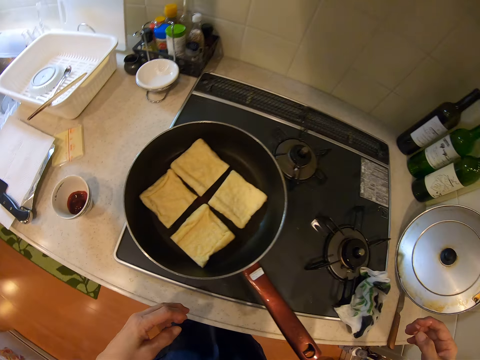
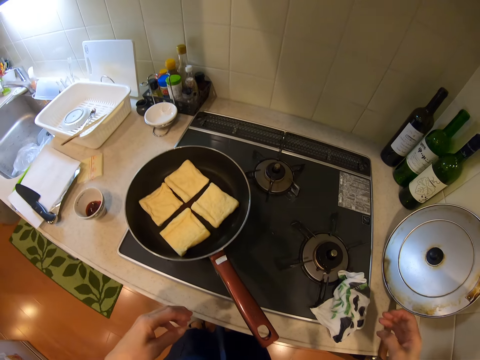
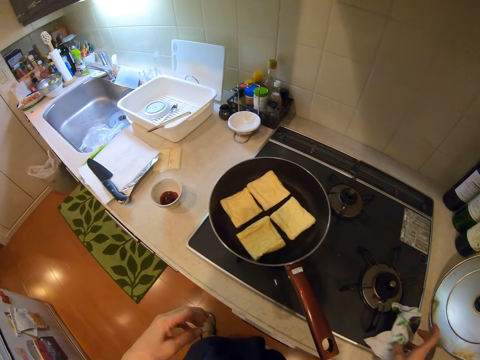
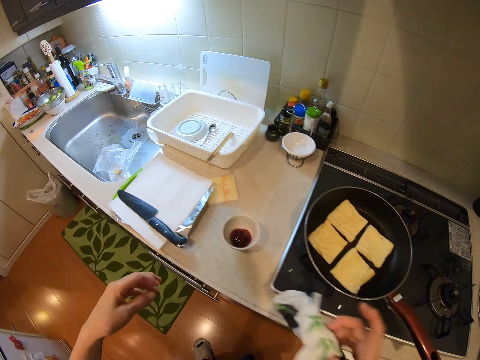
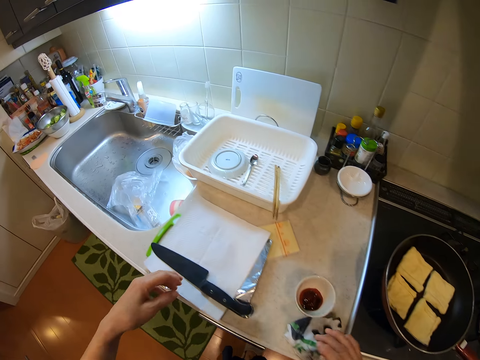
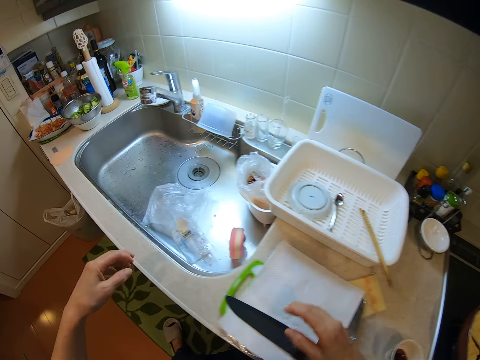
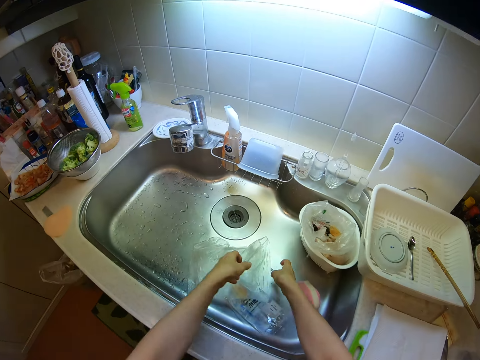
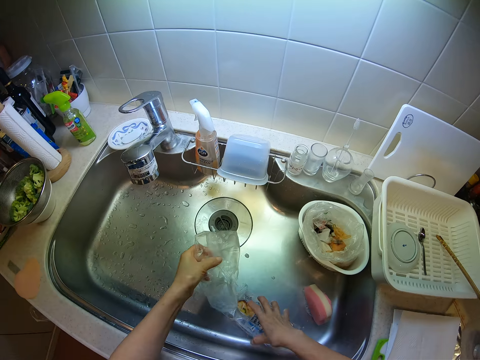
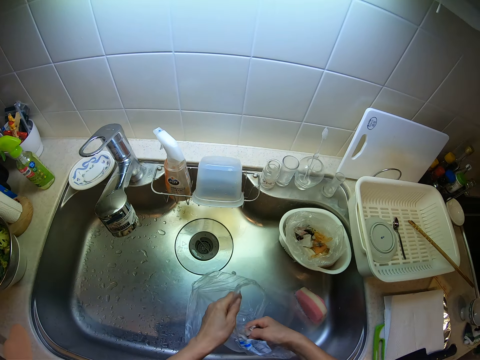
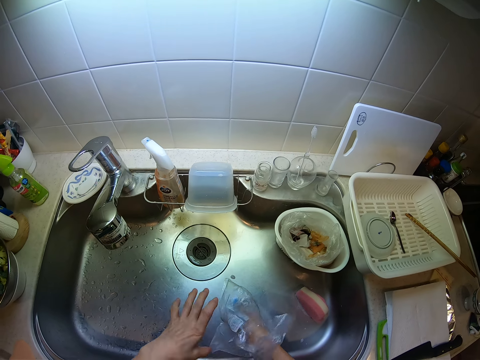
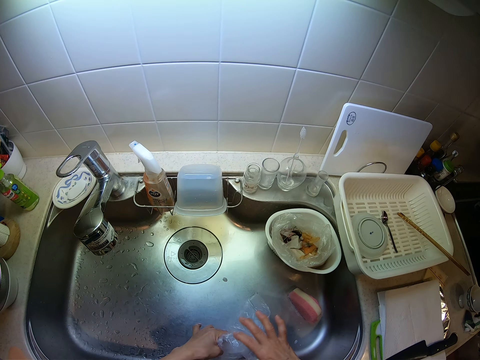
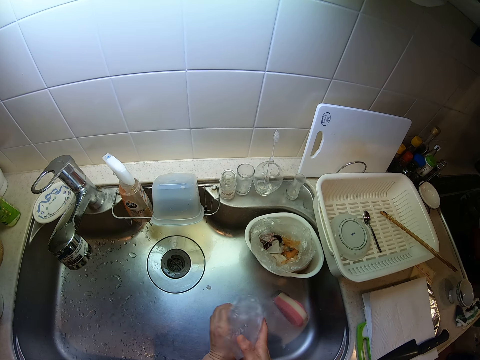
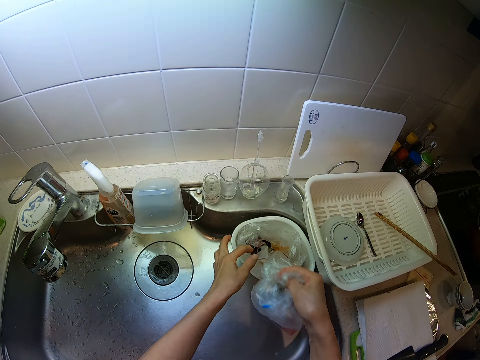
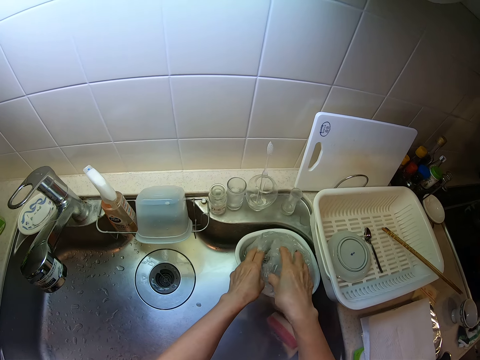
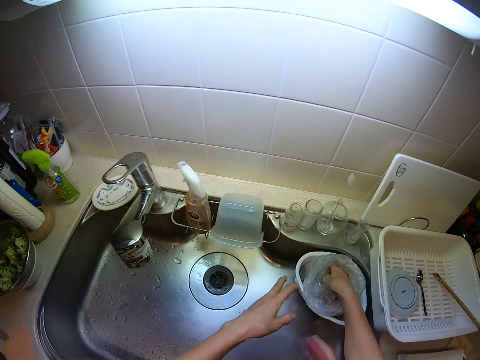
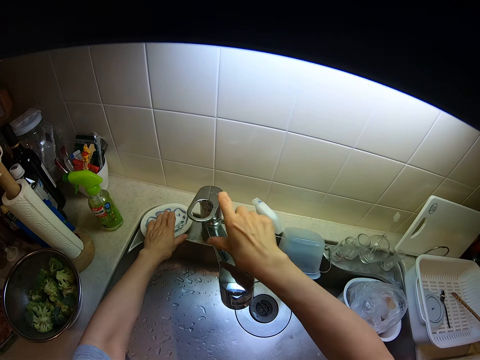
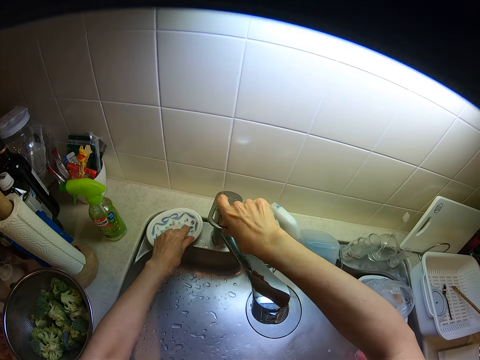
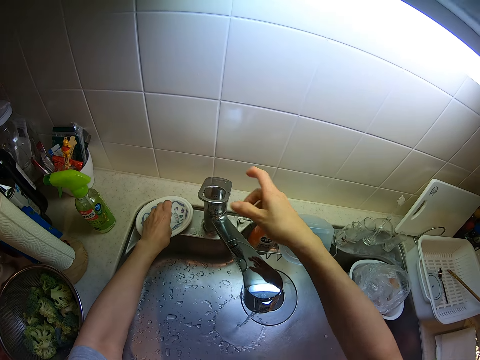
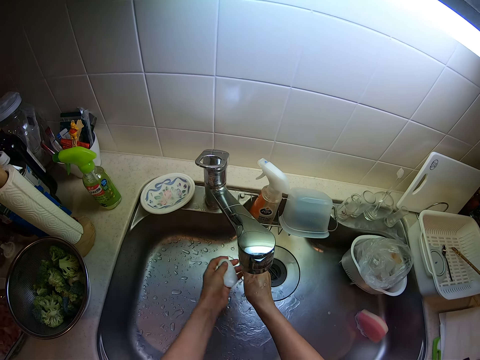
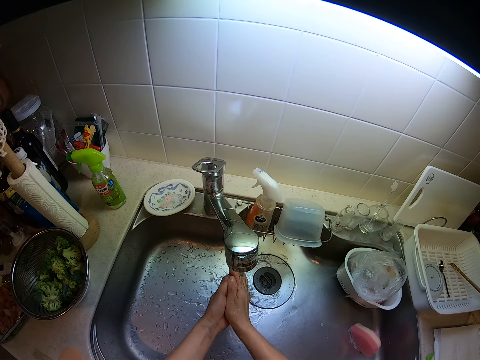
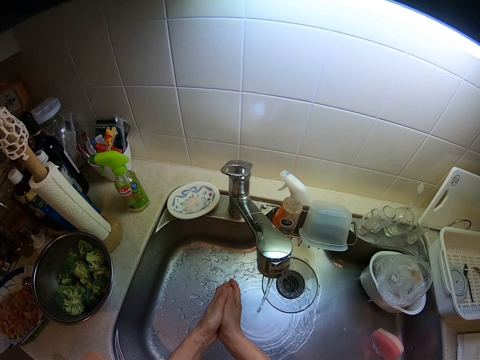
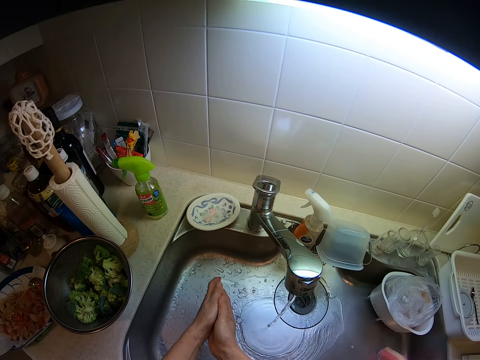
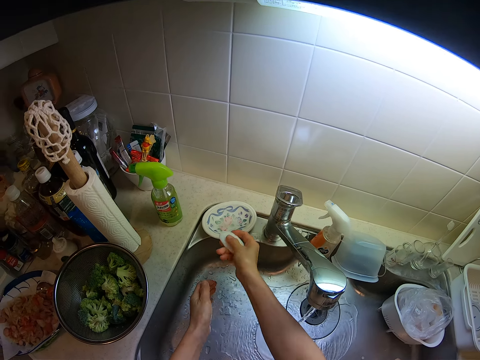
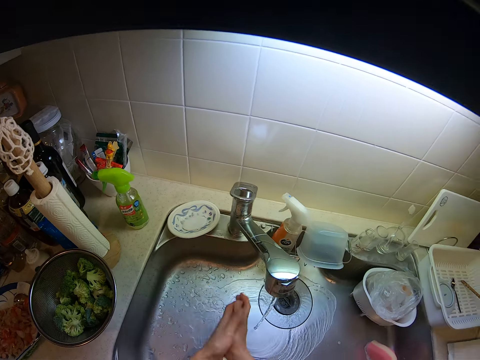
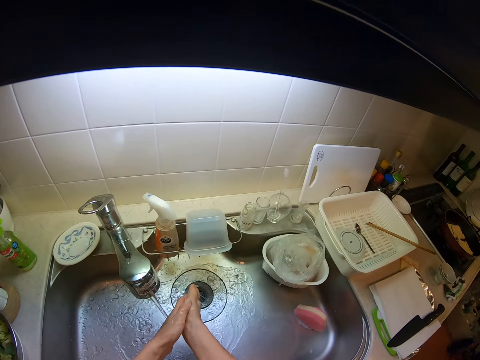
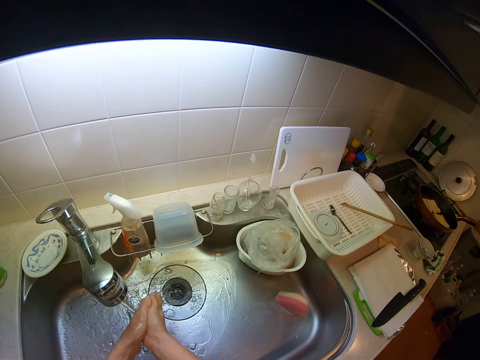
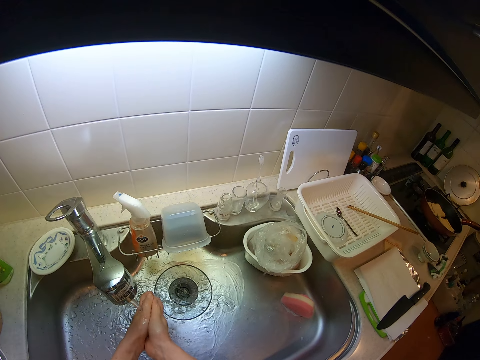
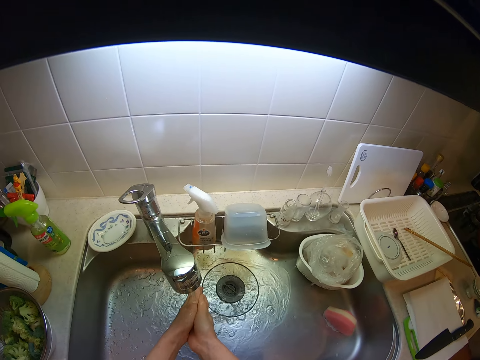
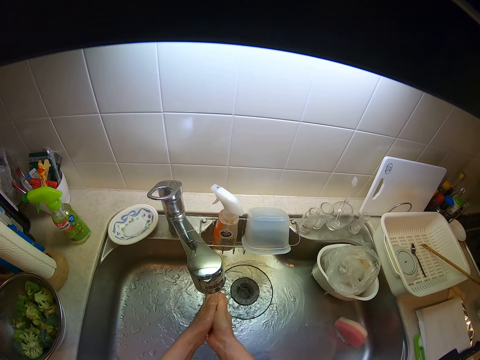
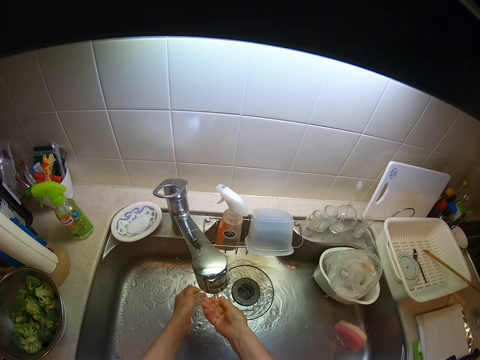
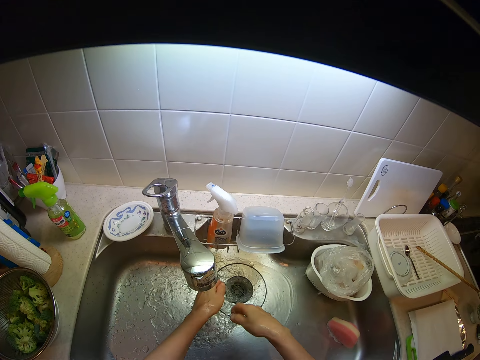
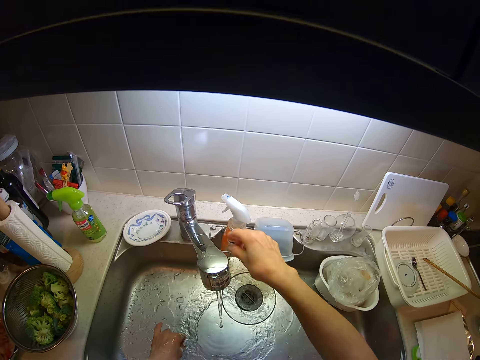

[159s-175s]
The camera wearer picks up the hand towel from the cooker with her right hand. She drops the hand towel on the kitchen countertop. She packs the packages in the dish. She picks up the nylon from the kitchen sink. She picks up the nylon of the bread from the kitchen sink. She puts the nylon of the bread into the nylon. She puts both nylons into a waste nylon. She turns on the tap of the kitchen sink with her right hand. She picks up a bar of soap from a plate on the kitchen sink. She washes her hands with the bar of soap under the running tap. She drops the bar of soap into the plate. She rinses her hands under the running tap.

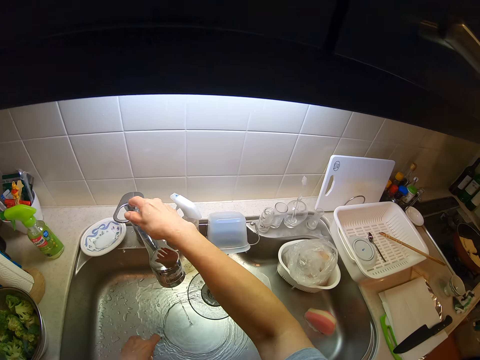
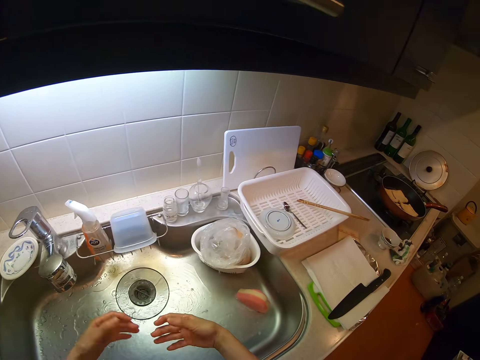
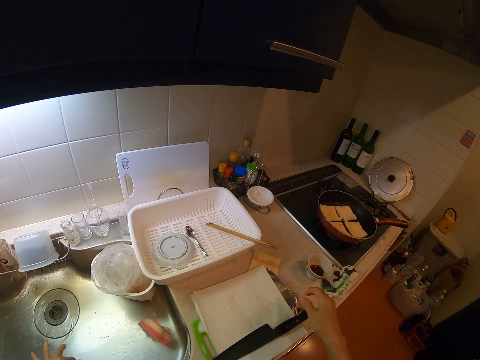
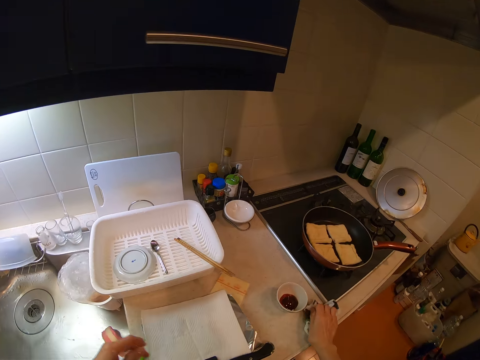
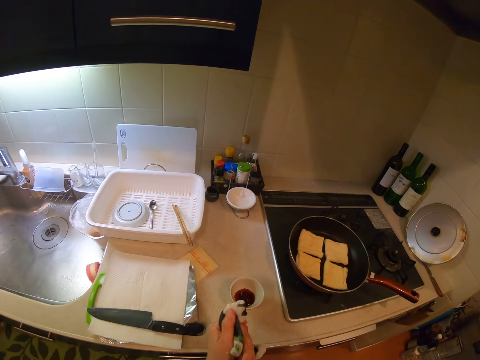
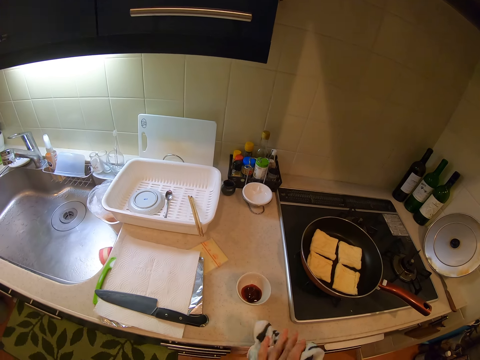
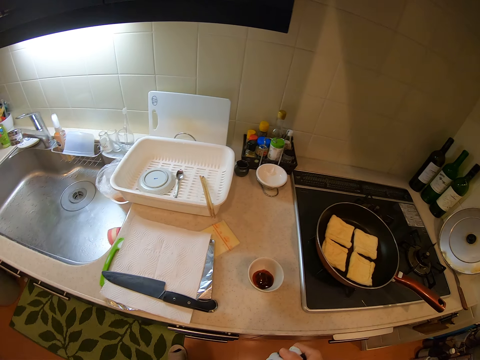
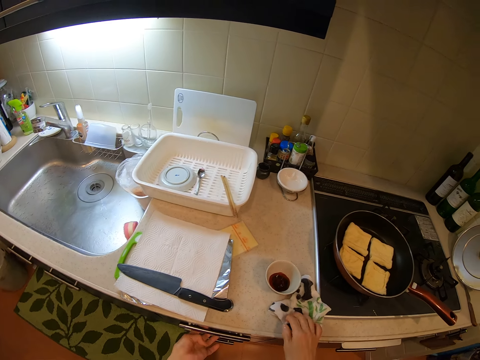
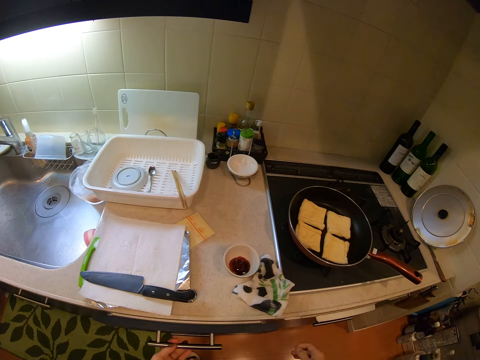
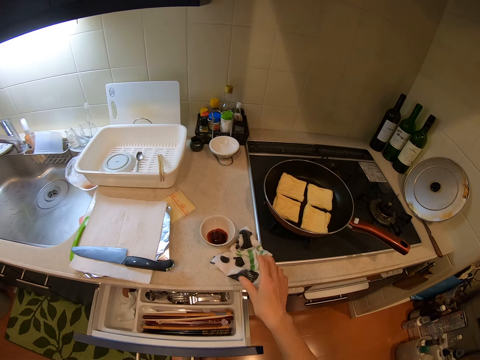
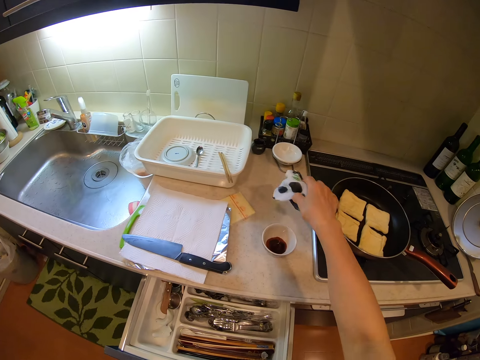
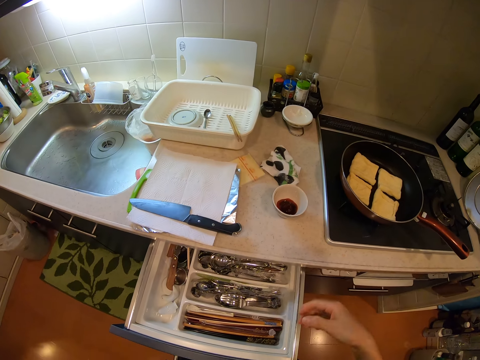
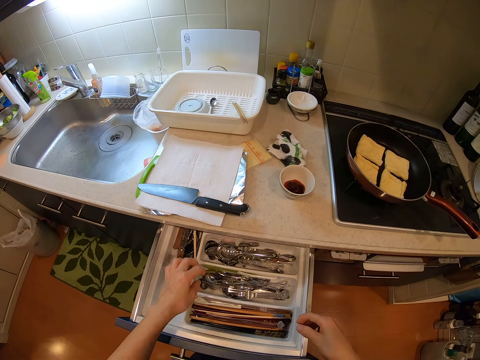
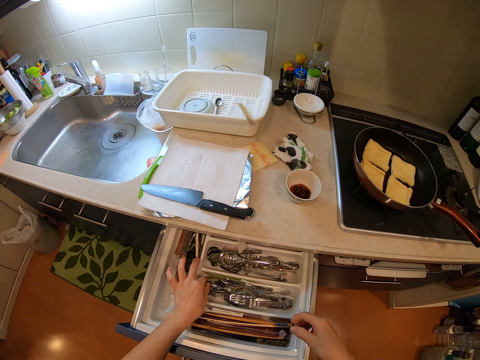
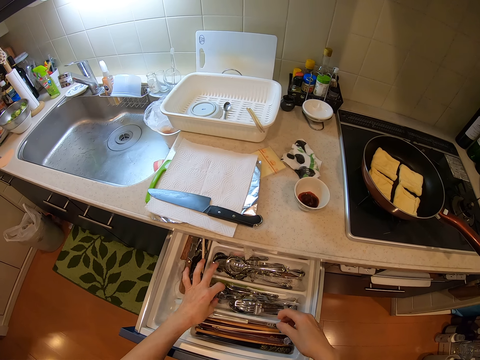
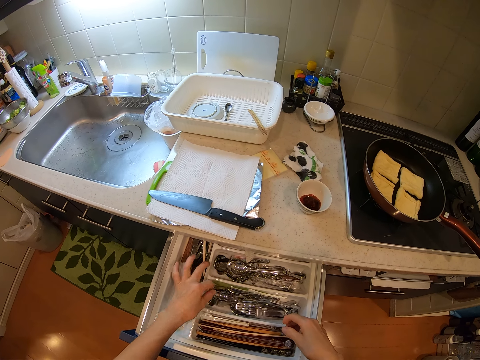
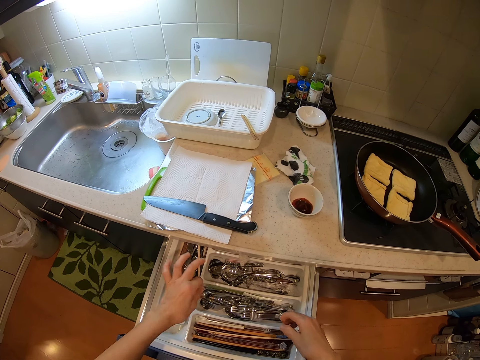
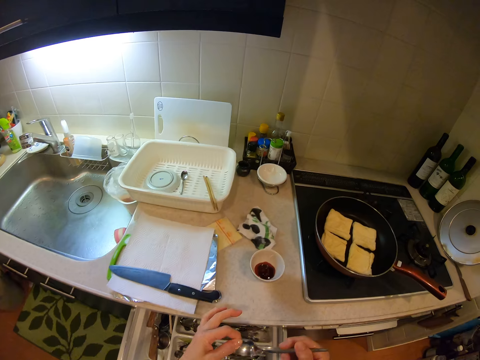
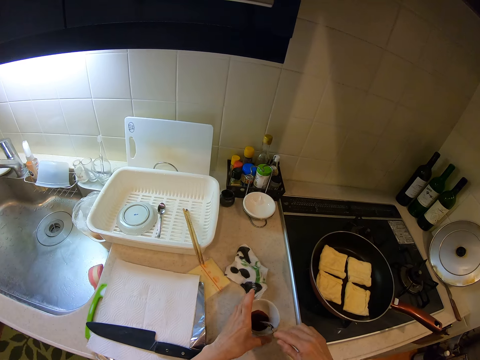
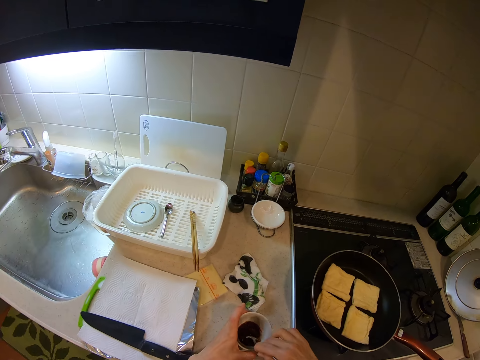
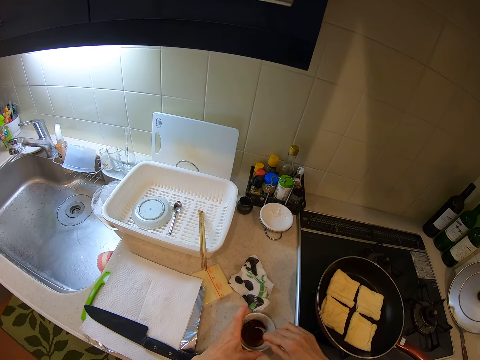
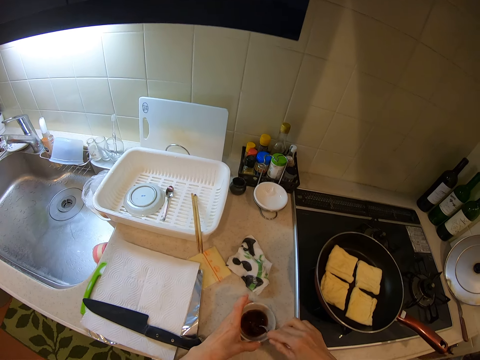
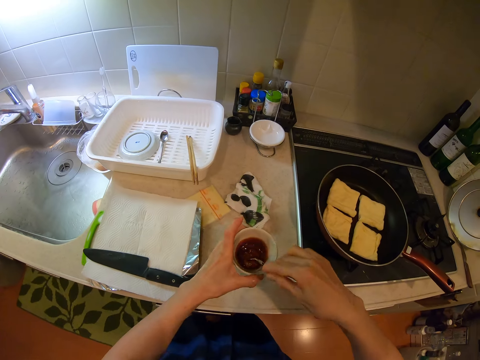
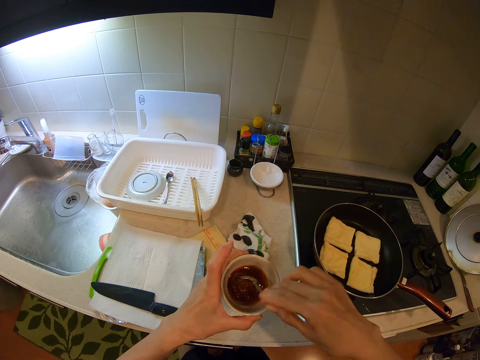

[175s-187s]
The camera wearer turns off the tap with her right hand. She picks up the hand towel from the kitchen countertop. She dries both hands with the hand towel. She drops the hand towel on the kitchen countertop. She pulls out the kitchen countertop drawer with her left hand. She picks up the hand towel from the kitchen countertop with her right hand. She drops the hand towel on the kitchen countertop. She picks up a tea spoon from the kitchen countertop drawer. She stirs the ketchup mixture in the ketchup plate with the spoon.
